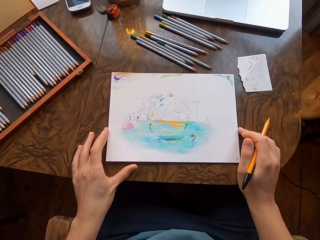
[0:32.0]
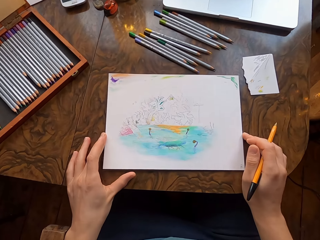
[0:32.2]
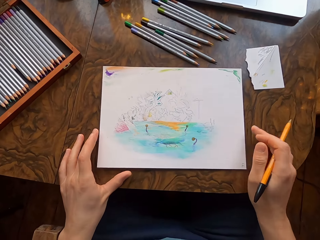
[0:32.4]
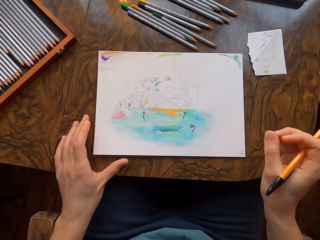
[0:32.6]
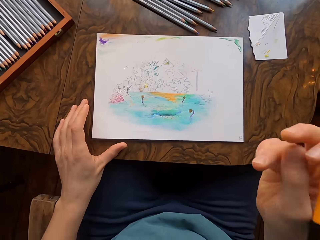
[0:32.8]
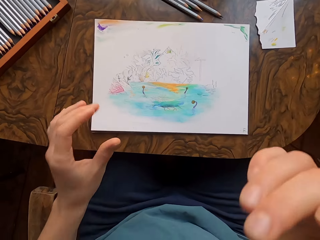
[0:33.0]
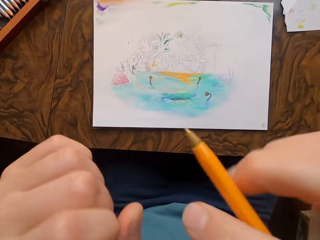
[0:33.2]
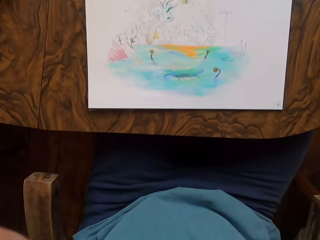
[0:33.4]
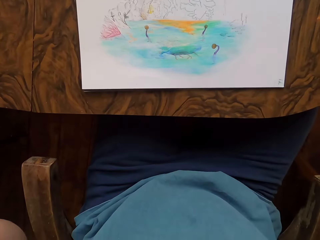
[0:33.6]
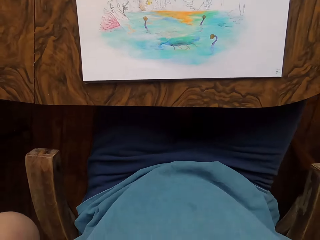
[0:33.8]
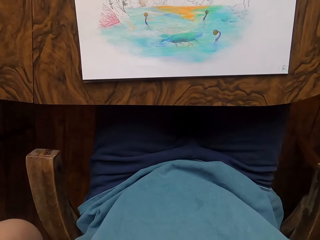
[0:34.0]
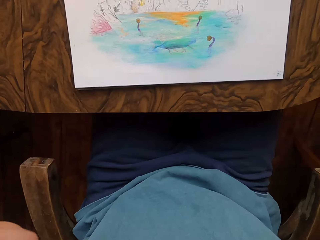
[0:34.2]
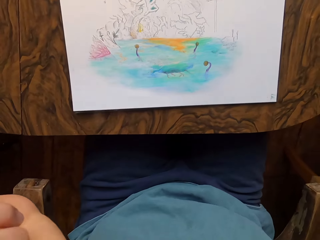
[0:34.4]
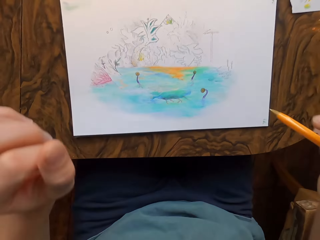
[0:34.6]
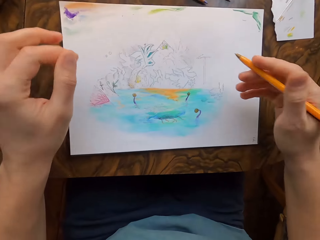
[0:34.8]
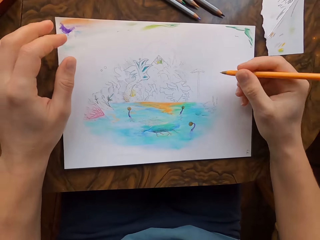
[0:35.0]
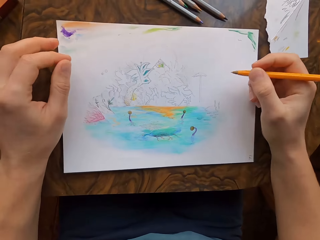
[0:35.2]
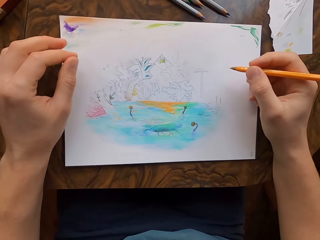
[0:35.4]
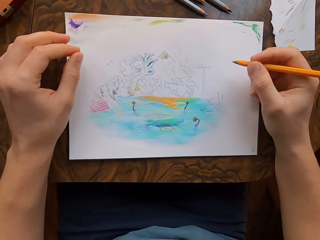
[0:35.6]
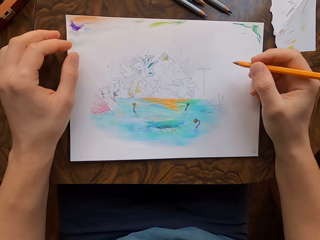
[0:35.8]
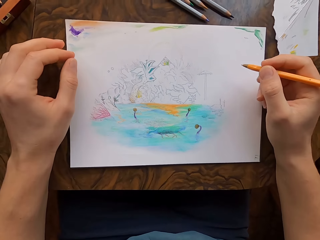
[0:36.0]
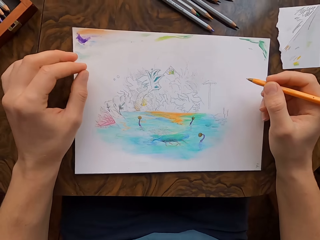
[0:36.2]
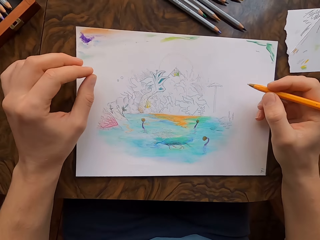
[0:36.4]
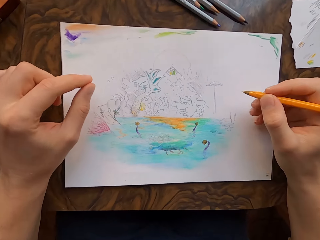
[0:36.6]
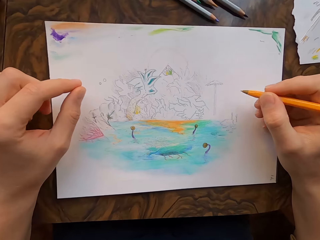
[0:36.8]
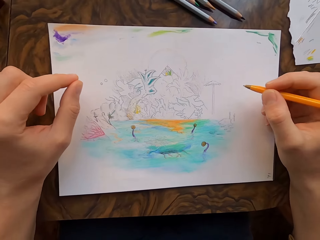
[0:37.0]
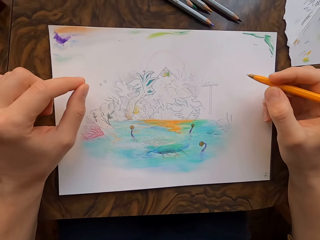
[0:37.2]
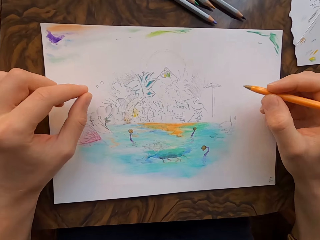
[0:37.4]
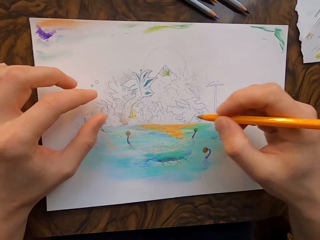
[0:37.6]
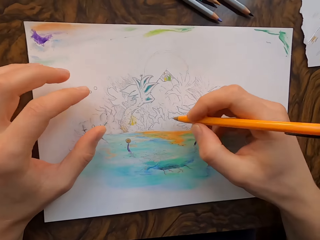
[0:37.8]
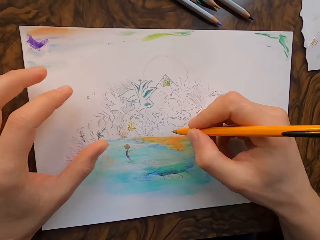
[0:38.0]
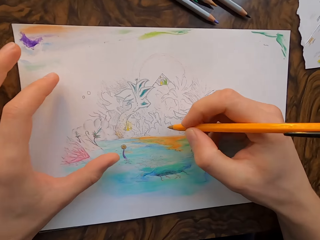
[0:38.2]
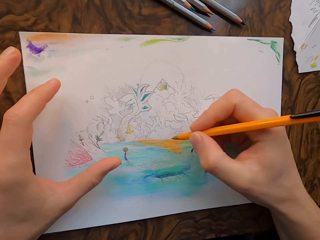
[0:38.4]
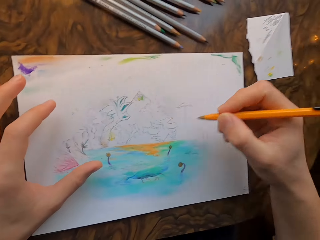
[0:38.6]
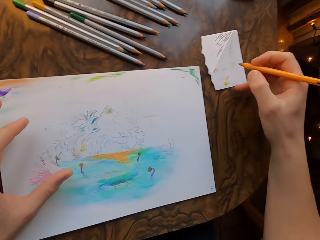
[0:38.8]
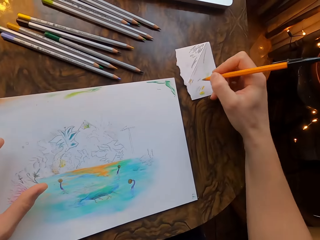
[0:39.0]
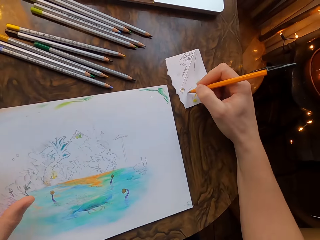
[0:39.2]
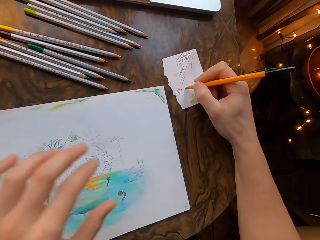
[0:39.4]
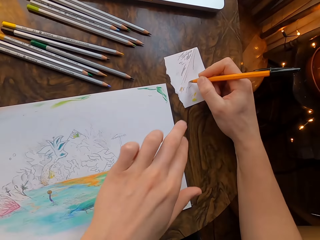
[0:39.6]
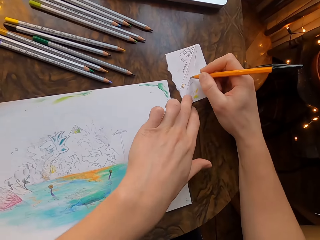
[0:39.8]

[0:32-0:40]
The camera wearer lifts his hands up. He scribbles the pen on the piece of paper.

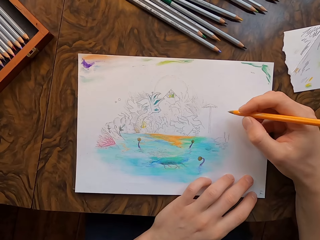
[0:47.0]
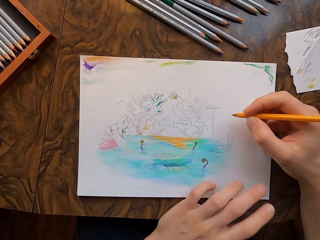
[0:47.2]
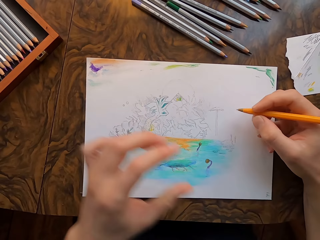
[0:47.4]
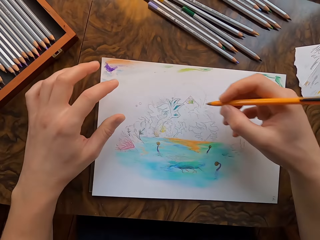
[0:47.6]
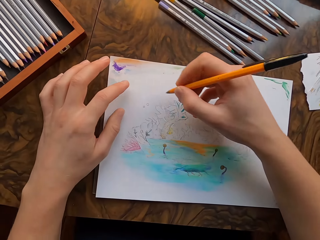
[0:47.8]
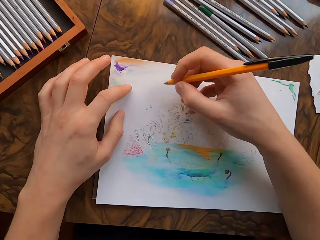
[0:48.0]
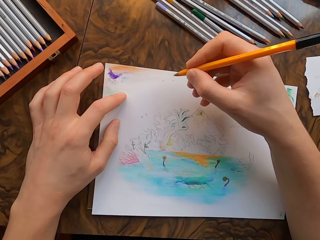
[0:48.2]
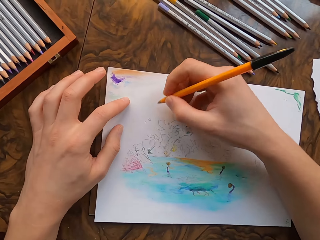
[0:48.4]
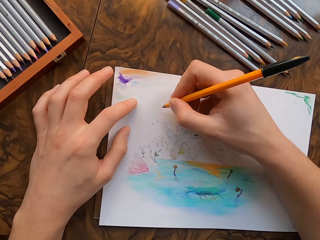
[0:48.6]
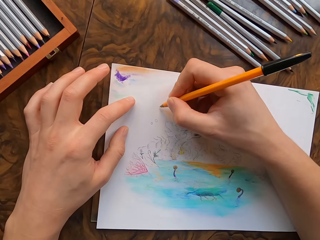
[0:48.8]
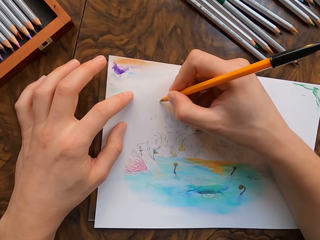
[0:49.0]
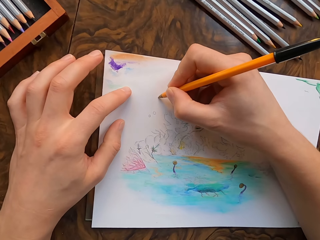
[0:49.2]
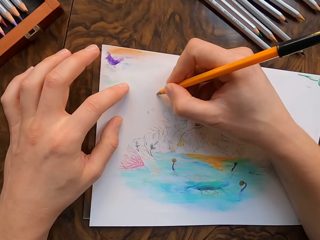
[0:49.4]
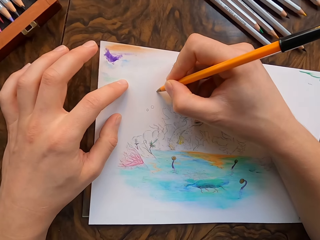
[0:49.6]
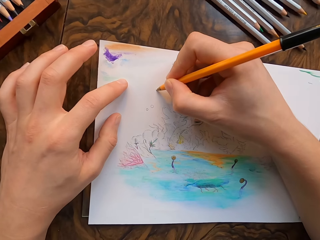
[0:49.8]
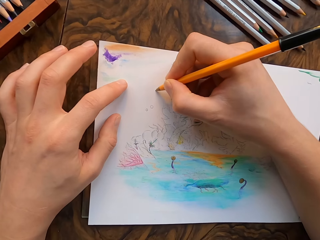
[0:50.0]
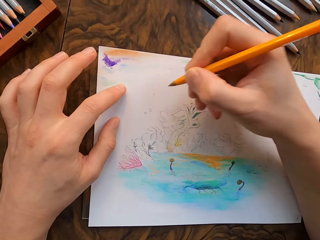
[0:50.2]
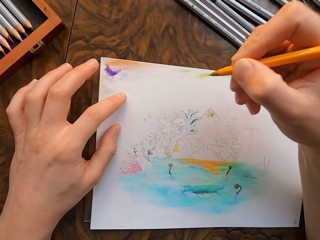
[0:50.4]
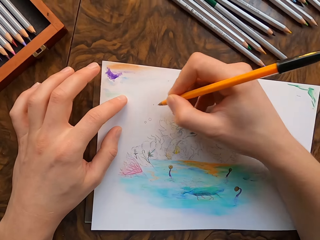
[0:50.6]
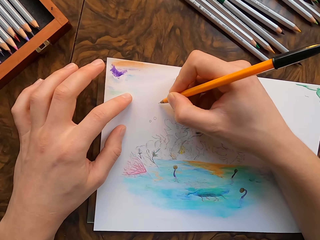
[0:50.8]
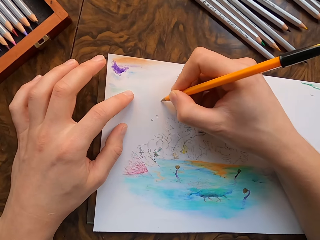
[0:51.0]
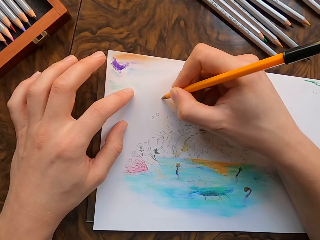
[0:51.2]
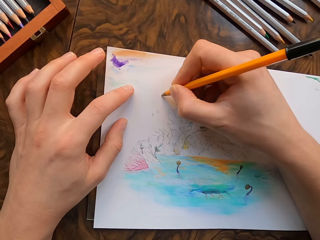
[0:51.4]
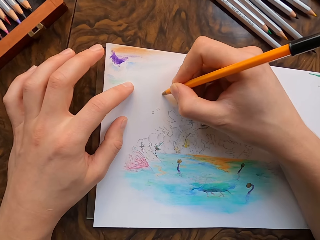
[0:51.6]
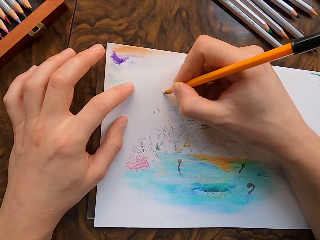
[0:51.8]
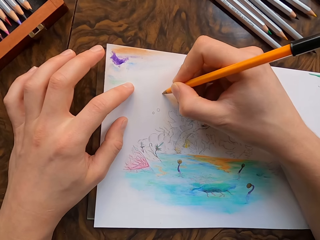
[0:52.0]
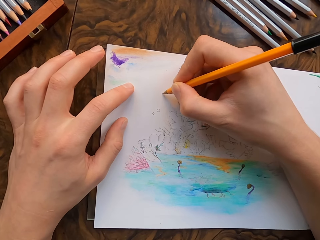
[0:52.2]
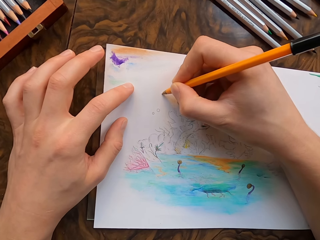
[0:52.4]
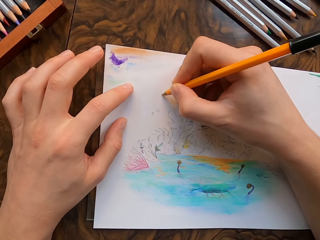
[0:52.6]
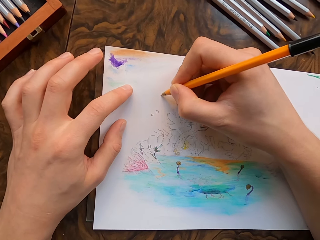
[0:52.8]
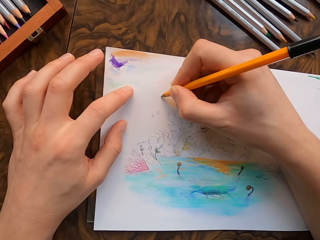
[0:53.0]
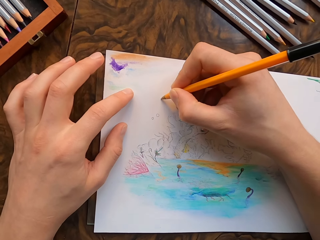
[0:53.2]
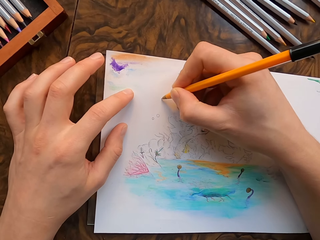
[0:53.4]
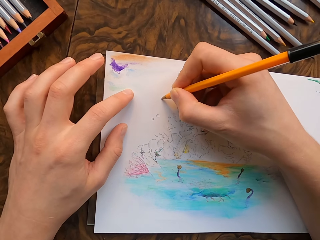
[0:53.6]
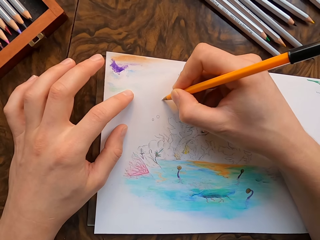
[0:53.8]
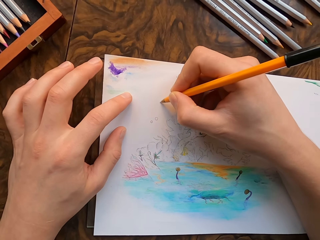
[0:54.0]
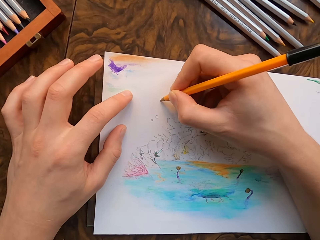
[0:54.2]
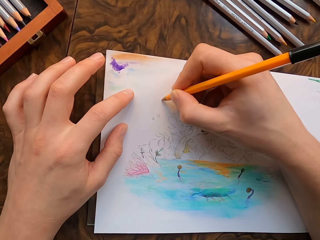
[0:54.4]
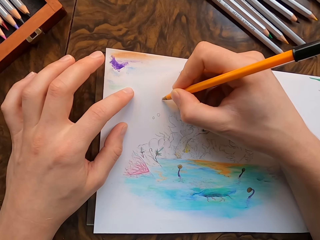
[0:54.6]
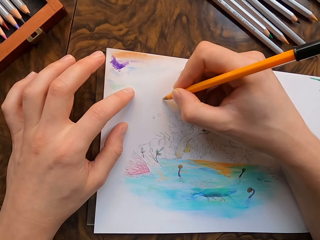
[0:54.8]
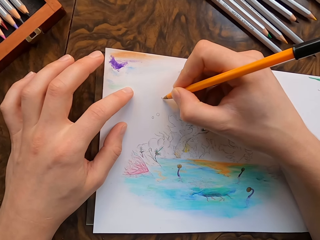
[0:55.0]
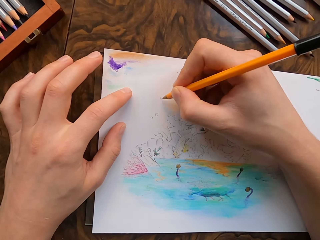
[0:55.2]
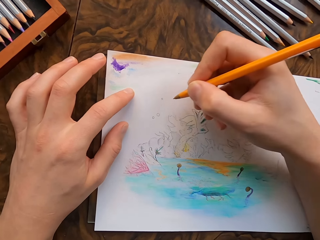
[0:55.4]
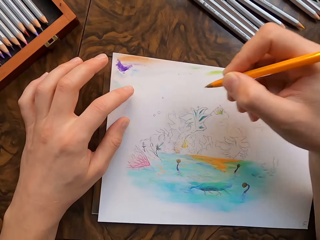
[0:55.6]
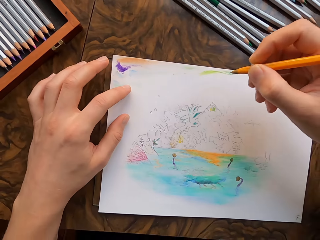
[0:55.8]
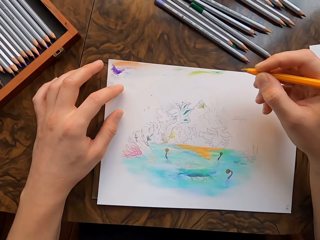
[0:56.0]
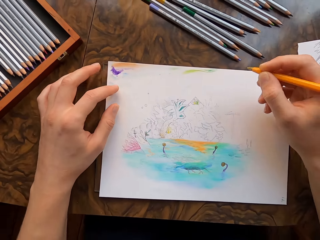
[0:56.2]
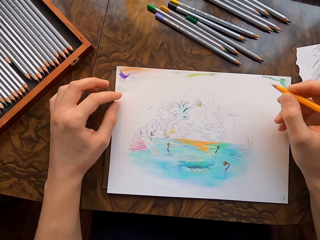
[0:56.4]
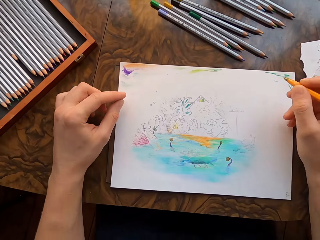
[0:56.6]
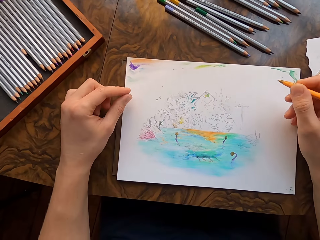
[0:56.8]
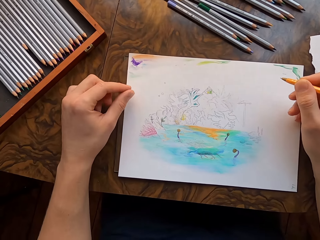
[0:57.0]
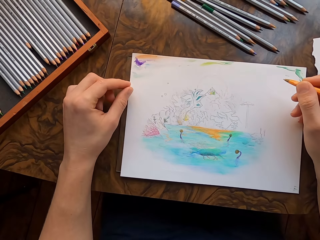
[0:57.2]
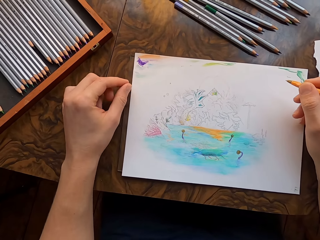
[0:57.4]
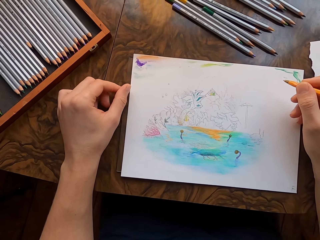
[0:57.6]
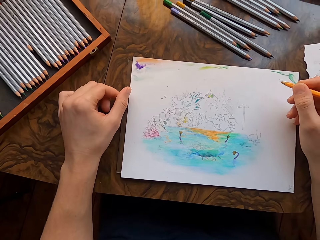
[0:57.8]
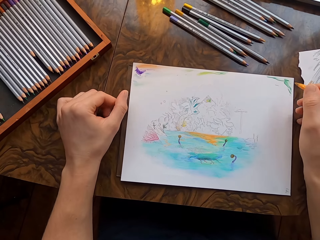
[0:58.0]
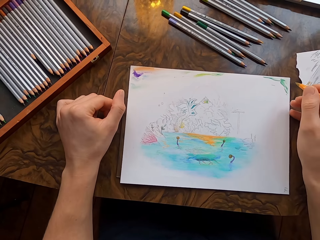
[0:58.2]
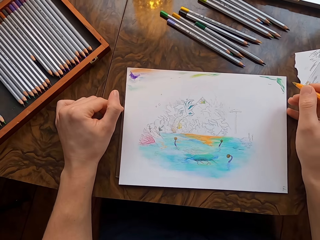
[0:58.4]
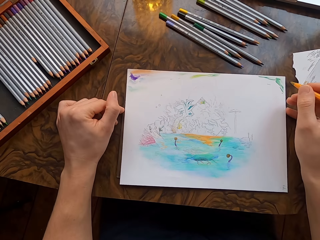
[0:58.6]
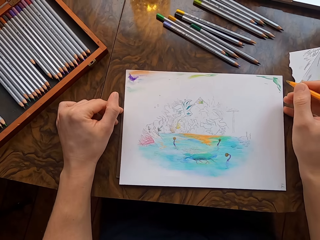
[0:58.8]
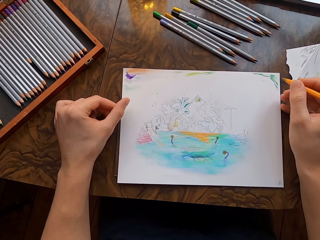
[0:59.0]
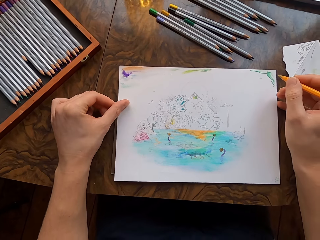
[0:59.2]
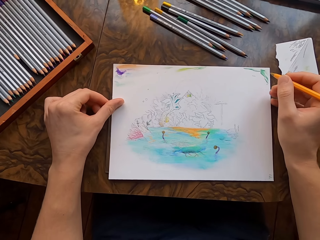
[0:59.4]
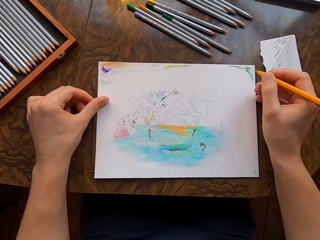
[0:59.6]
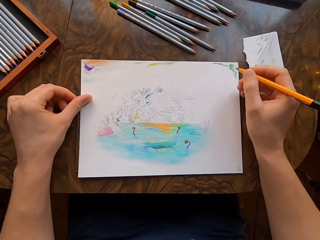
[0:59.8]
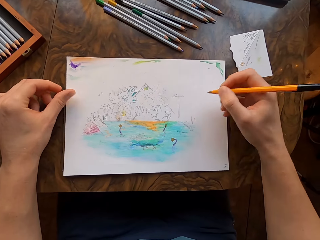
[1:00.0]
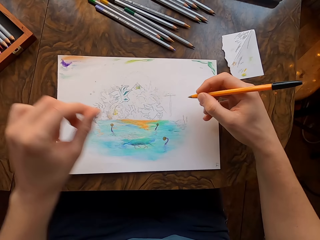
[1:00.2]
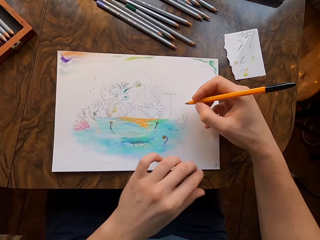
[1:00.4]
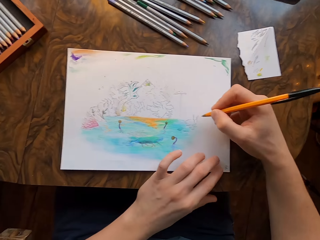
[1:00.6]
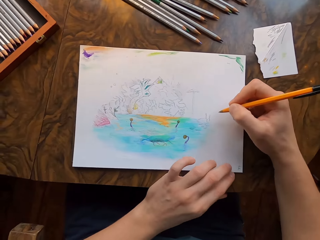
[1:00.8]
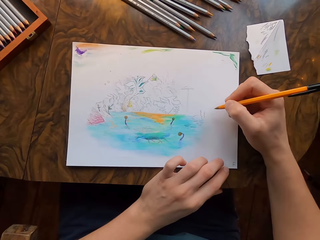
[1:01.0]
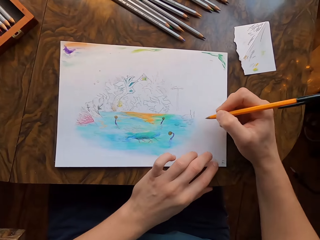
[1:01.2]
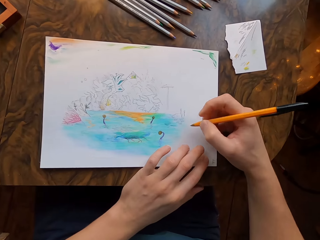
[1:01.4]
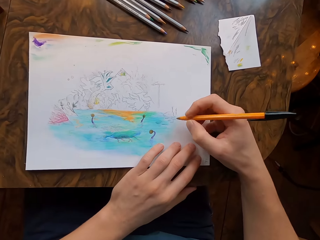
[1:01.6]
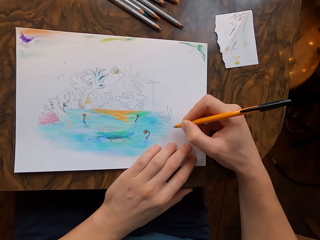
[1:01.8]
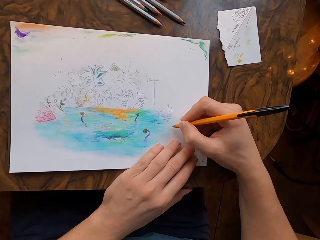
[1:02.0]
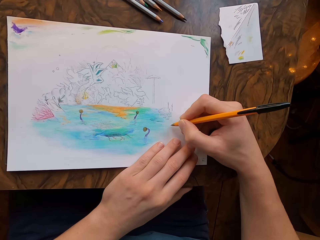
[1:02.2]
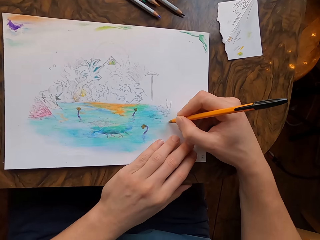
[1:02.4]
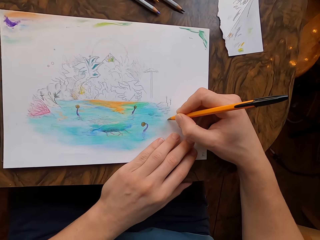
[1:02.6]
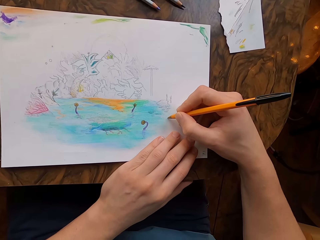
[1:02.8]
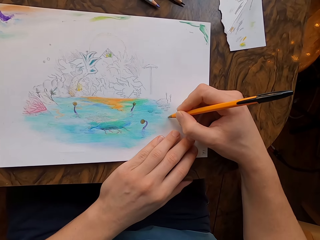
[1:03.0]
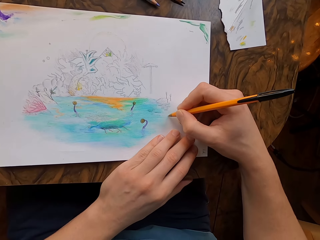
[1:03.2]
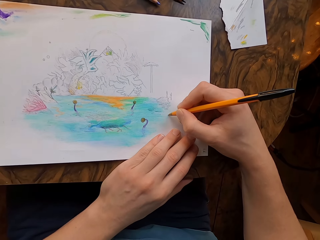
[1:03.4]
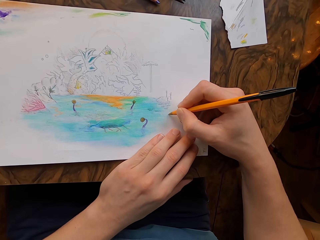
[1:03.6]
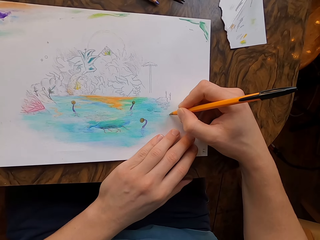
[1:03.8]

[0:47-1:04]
The camera wearer holds the drawing paper on the table. He draws on the drawing paper with the pen in his hand. He lifts the pen. He adjusts the drawing paper. He holds the drawing paper on the table. He draws on the drawing paper with the pen in his hand.
